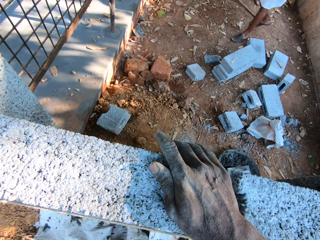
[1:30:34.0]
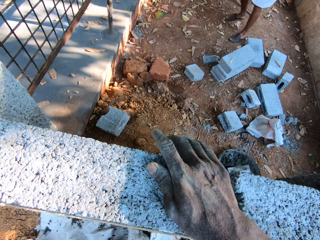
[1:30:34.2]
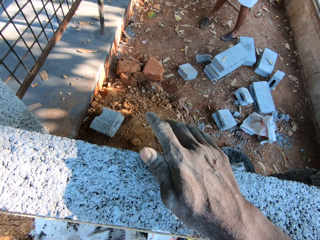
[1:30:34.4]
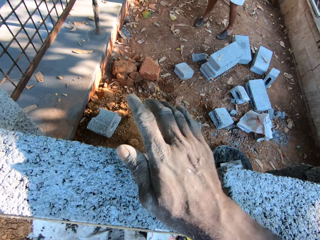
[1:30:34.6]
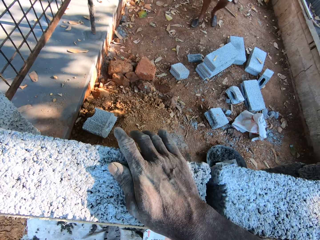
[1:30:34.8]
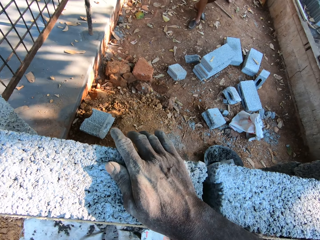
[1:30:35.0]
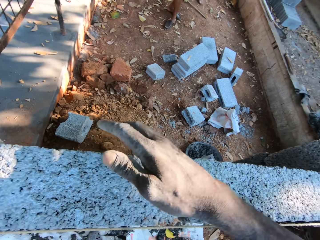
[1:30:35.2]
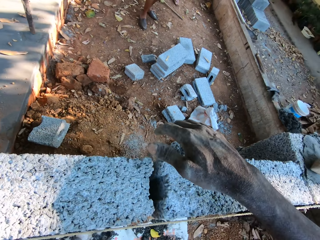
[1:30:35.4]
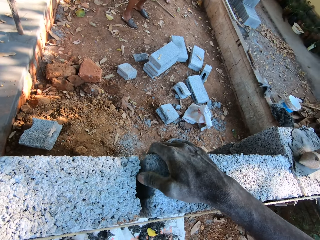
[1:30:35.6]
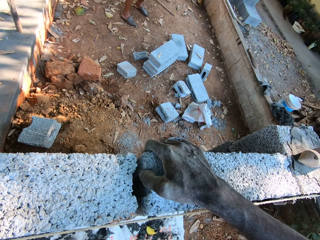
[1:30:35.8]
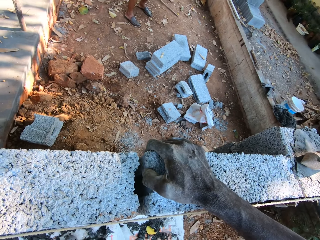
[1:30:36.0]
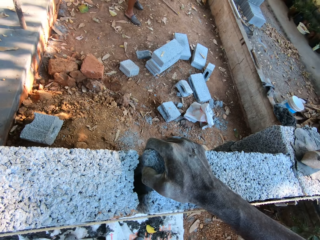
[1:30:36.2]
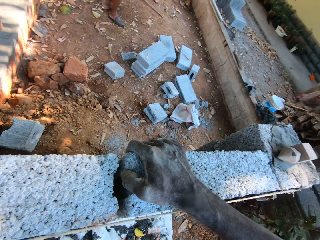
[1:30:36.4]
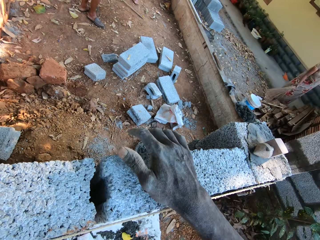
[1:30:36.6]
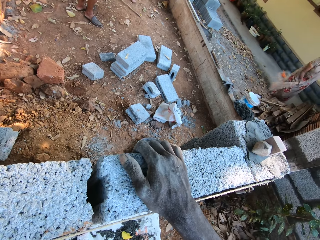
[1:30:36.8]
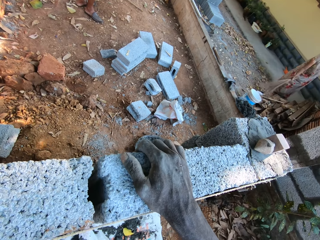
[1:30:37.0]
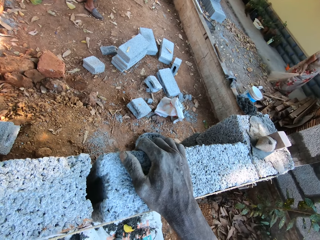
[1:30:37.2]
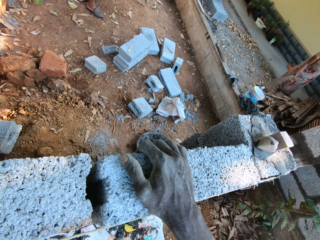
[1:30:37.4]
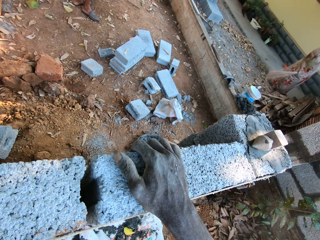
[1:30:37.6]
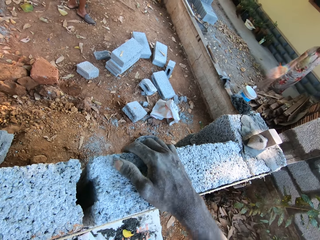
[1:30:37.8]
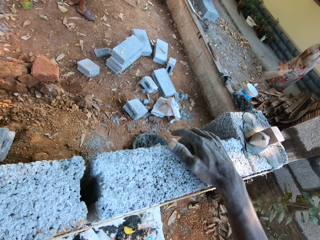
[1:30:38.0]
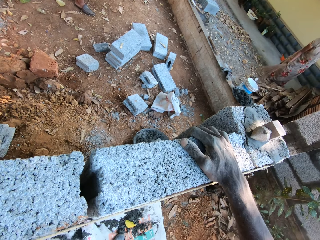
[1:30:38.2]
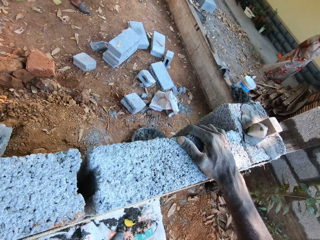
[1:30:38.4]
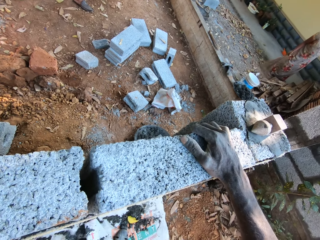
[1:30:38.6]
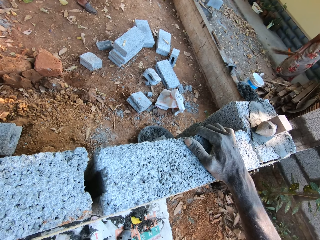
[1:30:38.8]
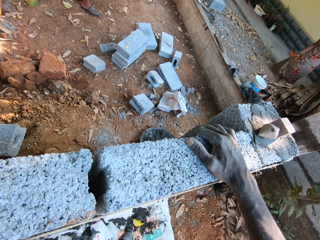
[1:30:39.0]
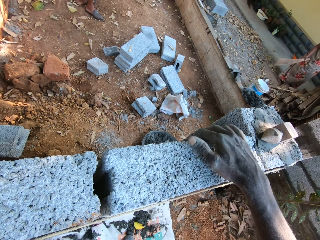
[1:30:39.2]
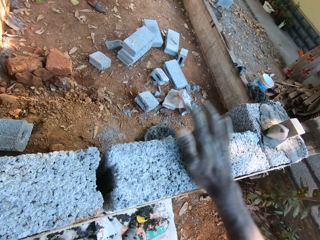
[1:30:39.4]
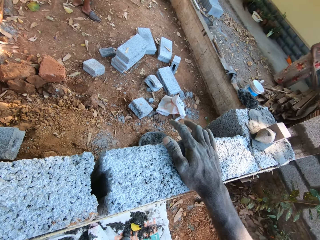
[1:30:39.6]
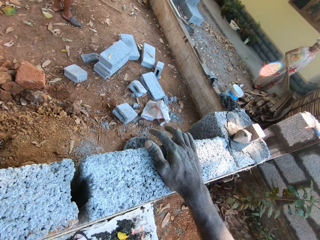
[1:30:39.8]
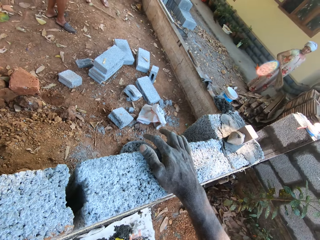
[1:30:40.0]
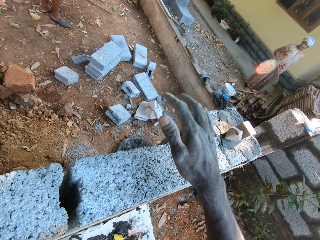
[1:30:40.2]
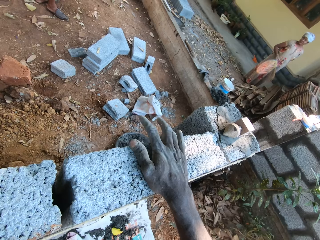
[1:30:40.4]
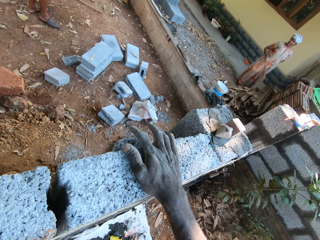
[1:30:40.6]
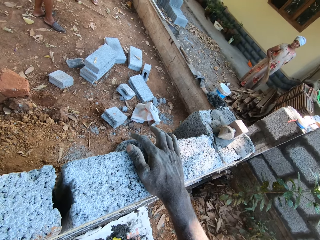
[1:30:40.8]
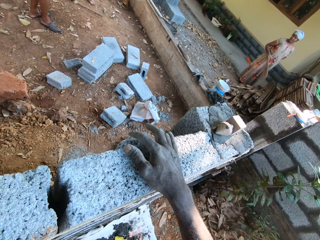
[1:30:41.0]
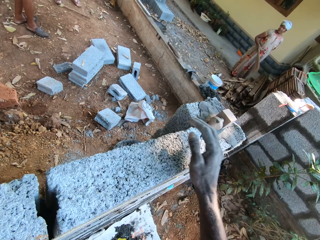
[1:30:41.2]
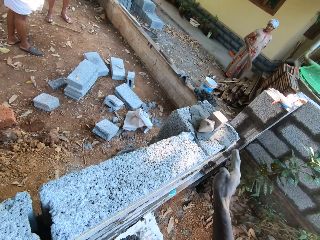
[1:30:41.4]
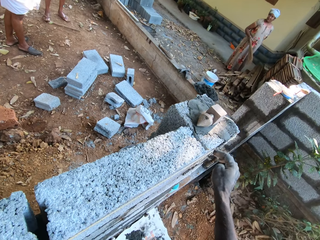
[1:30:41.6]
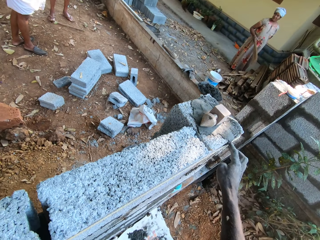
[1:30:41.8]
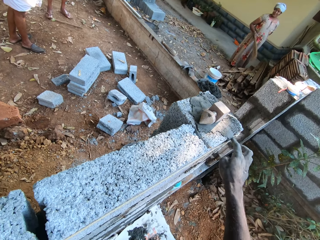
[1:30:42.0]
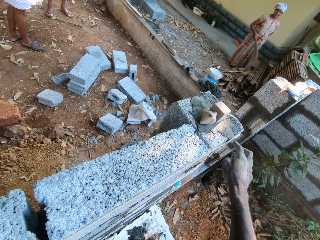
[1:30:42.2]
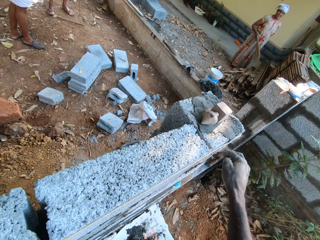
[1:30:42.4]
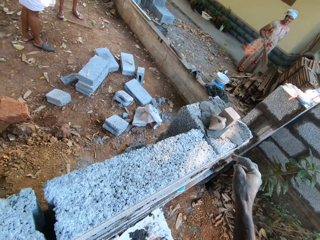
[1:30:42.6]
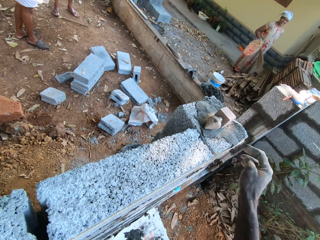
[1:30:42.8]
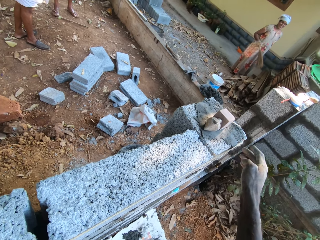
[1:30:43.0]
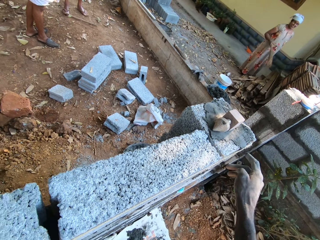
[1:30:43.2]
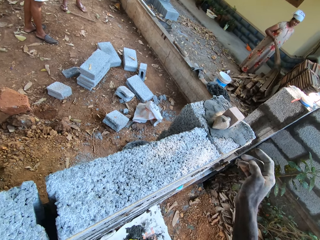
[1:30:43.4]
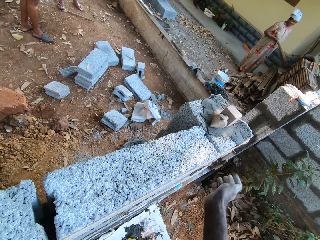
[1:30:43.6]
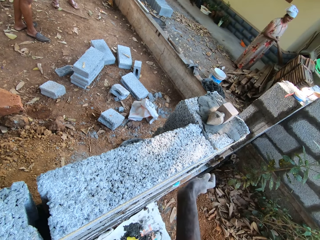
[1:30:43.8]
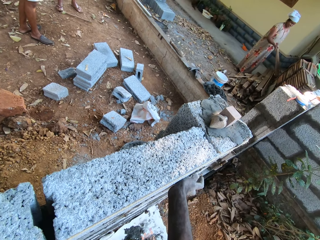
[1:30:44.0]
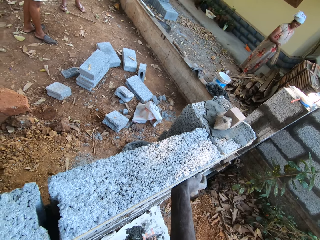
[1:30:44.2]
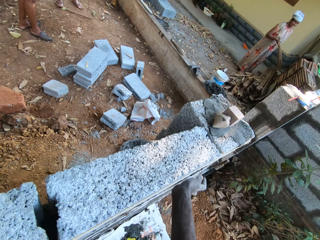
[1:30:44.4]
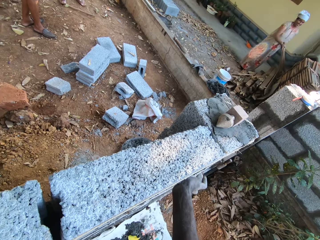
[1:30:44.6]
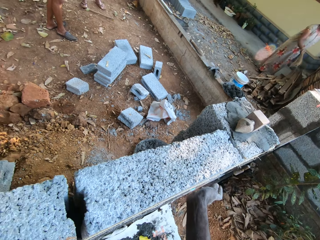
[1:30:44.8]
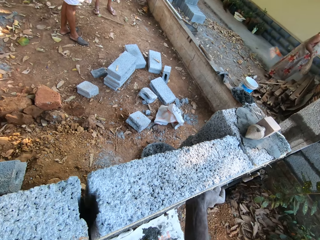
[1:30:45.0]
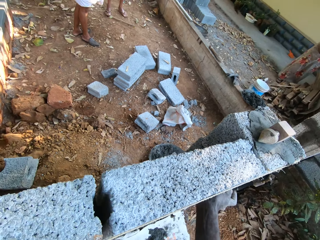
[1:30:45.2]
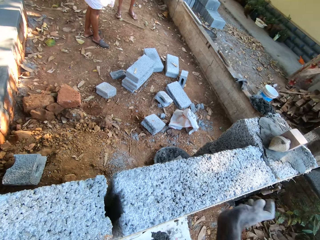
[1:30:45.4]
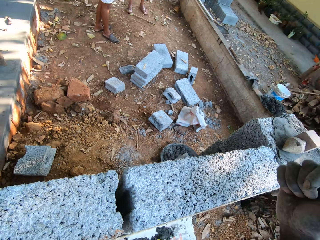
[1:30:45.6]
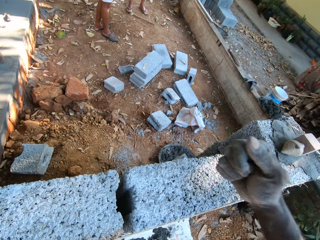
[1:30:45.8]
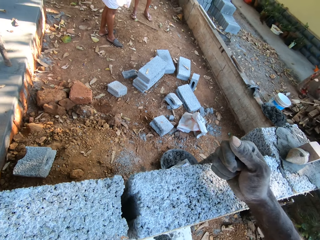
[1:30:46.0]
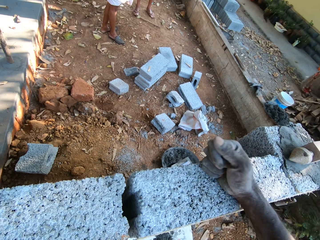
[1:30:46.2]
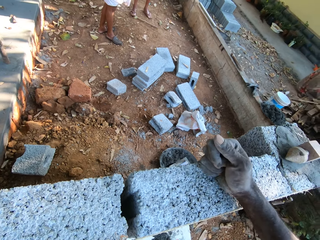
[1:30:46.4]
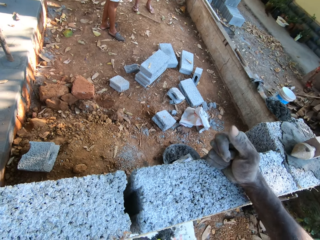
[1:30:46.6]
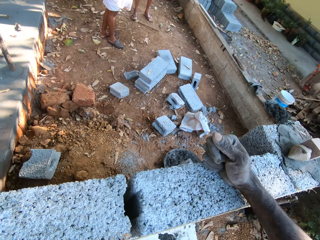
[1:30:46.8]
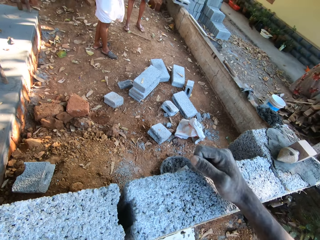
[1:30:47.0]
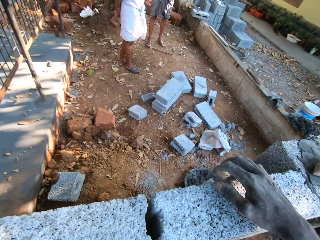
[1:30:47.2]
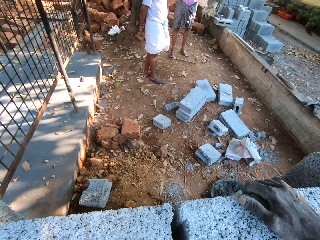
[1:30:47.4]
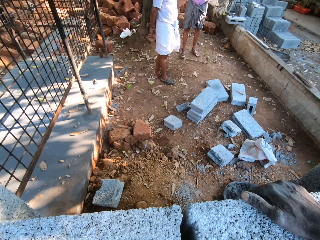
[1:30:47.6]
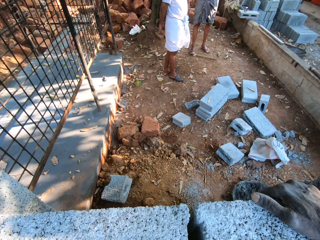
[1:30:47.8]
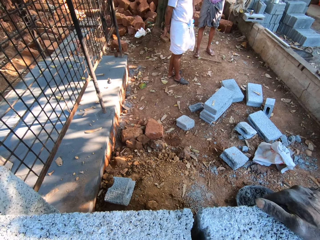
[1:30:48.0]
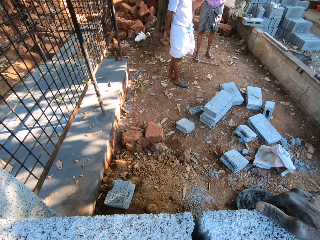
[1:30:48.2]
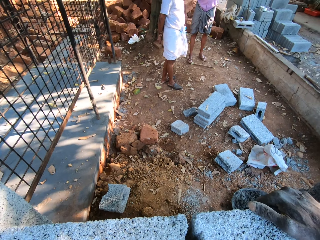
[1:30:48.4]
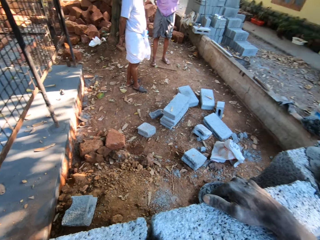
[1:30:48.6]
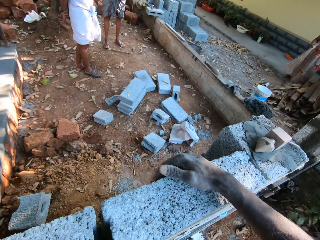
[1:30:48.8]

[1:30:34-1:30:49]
The camera wearer adjusts a brick on the brickwork with his right hand. He holds on the brick. A woman sweeps the ground with a broom in her right hand. The camera wearer converses with a group of people. He hits the brick on the brickwork with his right hand. He cleans the brick with his right hand. The woman sweeps some planks with the broom in her right hand. The camera wearer hits the brick on the brickwork with his right hand. He converses. He adjusts the bricks on the brickwork with his right hand.

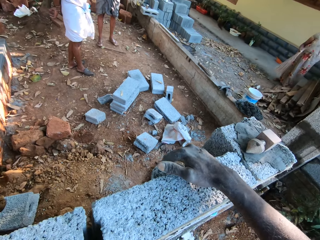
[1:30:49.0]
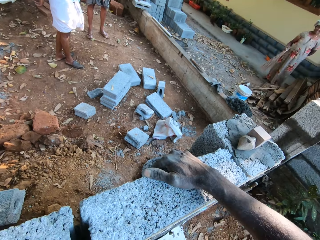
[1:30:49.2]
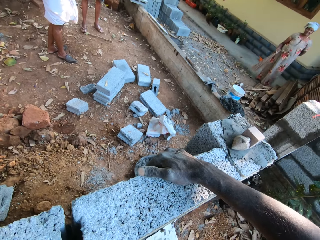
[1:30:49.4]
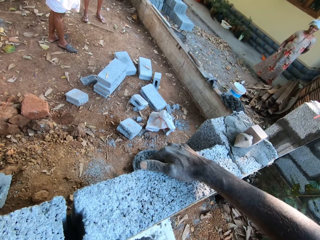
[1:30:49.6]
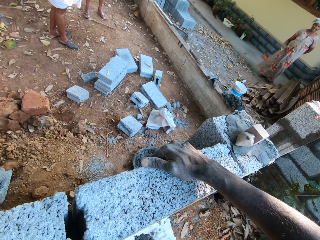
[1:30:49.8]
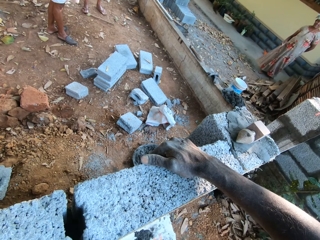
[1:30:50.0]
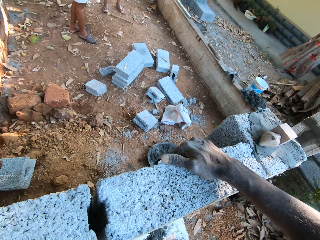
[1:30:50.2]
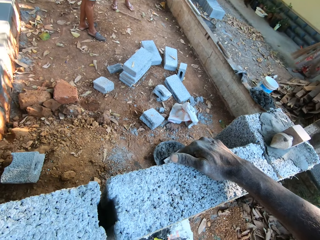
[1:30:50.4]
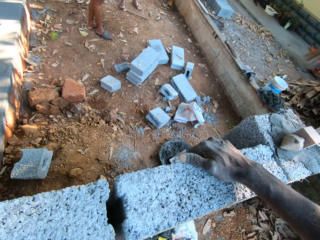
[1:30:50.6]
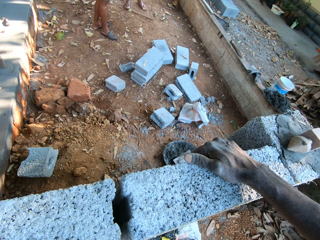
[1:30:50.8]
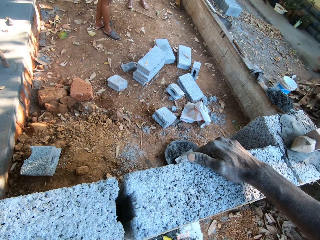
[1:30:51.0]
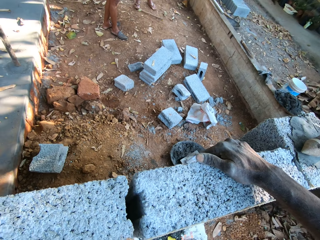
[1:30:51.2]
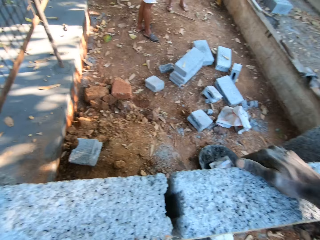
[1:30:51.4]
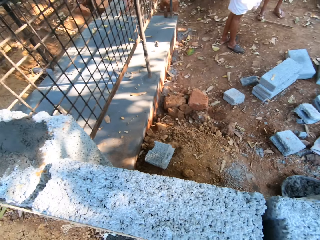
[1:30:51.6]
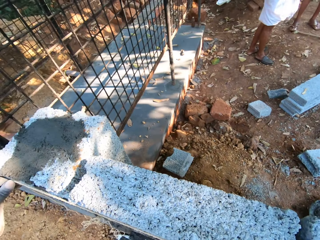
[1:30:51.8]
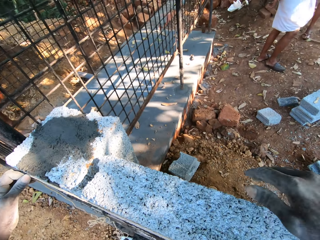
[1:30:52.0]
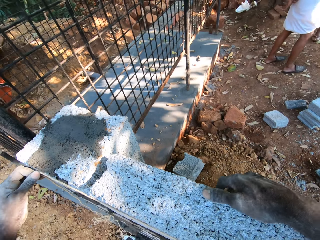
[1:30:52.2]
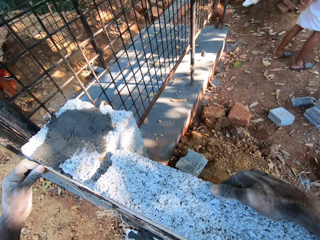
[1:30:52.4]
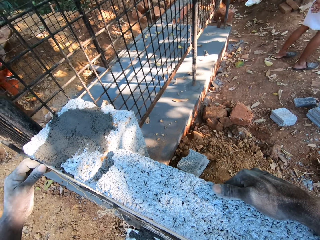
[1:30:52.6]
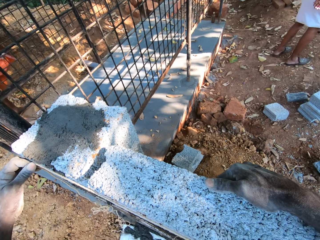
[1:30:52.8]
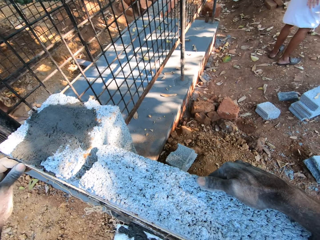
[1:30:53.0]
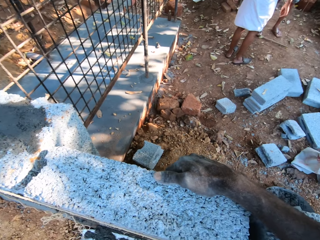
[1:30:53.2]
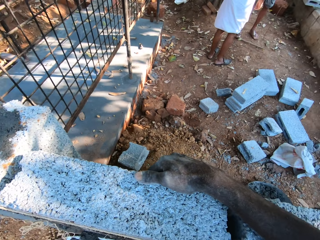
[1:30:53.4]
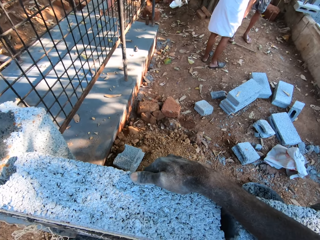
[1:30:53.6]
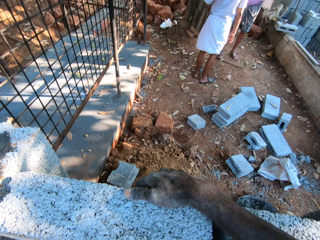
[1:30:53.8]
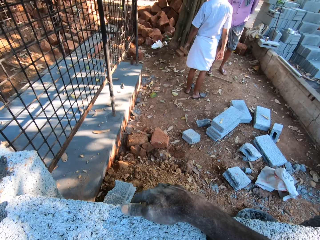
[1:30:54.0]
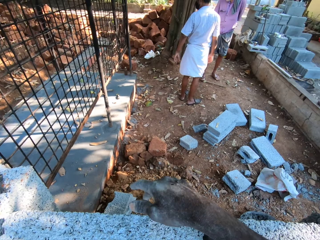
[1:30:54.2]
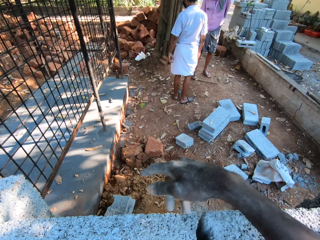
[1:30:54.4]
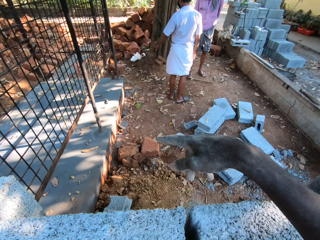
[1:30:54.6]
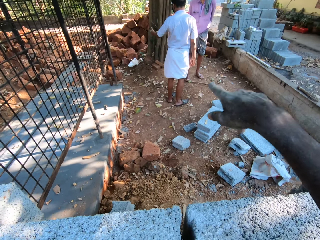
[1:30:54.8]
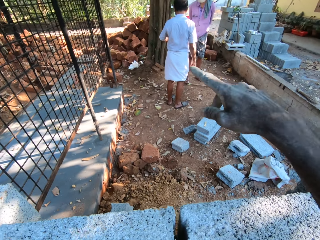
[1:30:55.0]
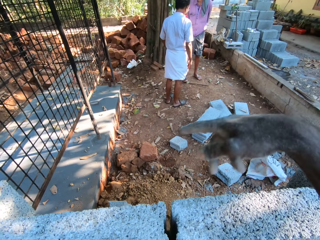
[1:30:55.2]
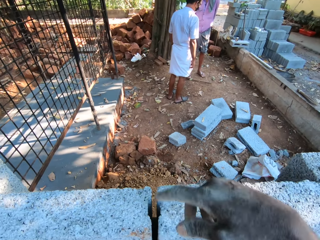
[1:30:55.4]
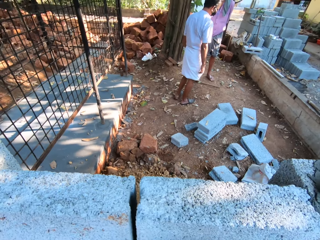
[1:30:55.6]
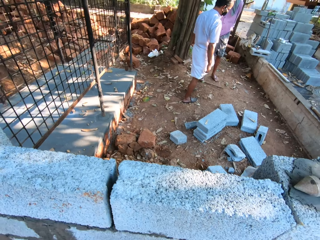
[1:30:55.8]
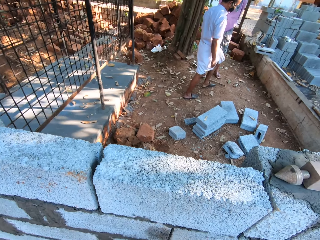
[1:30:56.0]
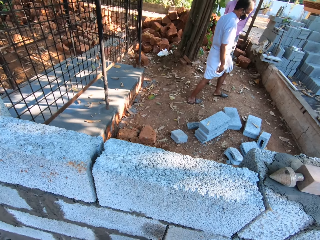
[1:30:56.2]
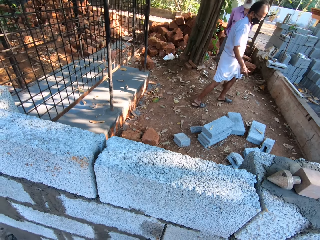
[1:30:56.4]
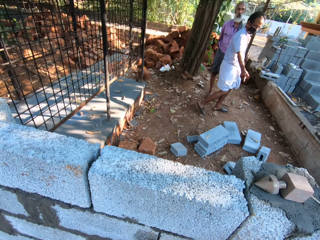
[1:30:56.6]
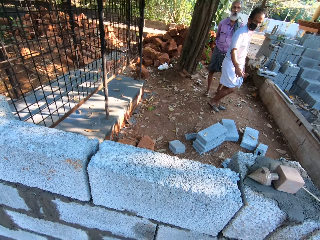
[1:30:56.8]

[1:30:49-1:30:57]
The camera wearer holds a brick. He gesticulates with his right hand. A man gesticulates with his left hand. The camera wearer converses.
